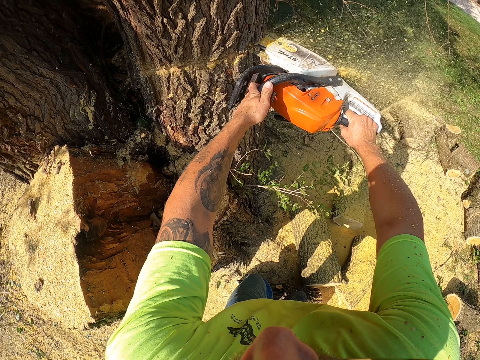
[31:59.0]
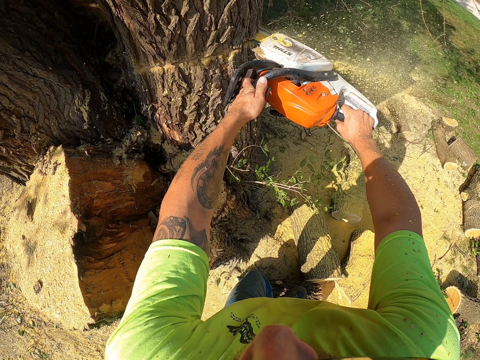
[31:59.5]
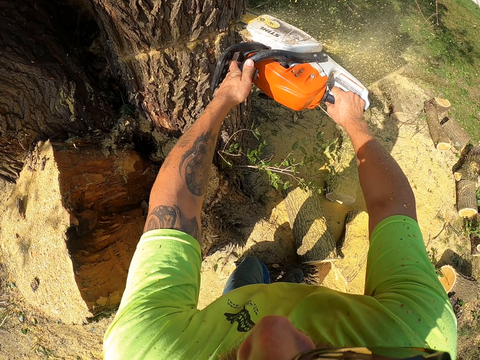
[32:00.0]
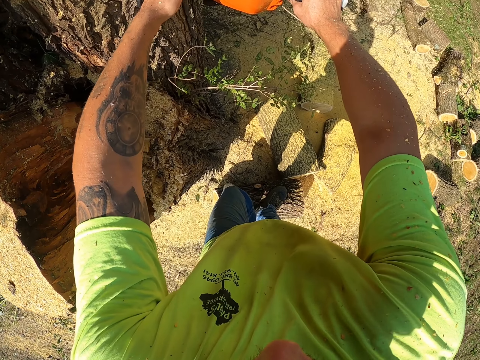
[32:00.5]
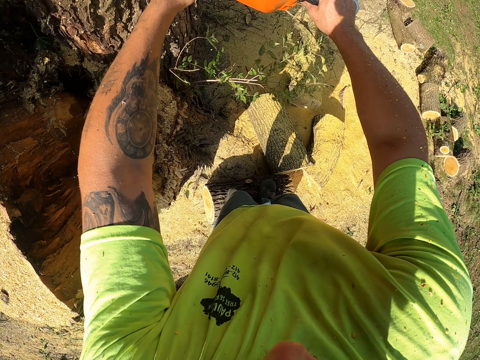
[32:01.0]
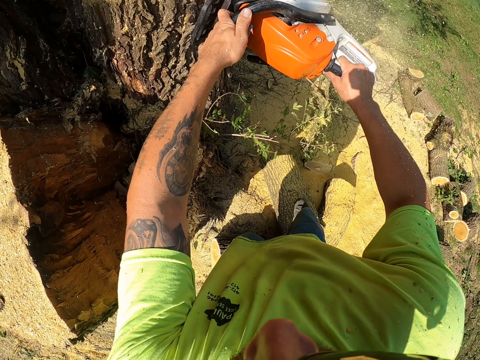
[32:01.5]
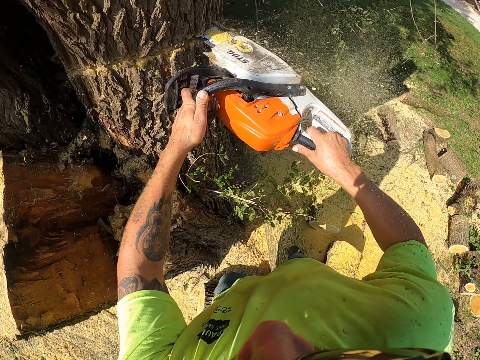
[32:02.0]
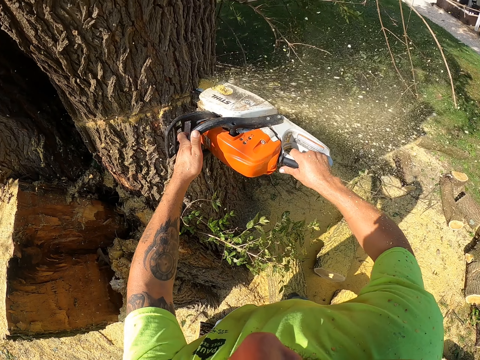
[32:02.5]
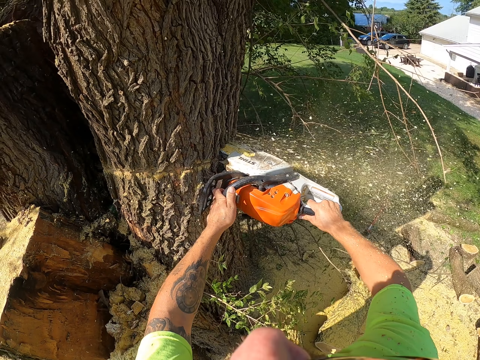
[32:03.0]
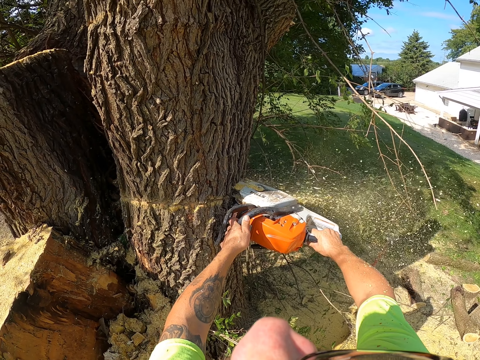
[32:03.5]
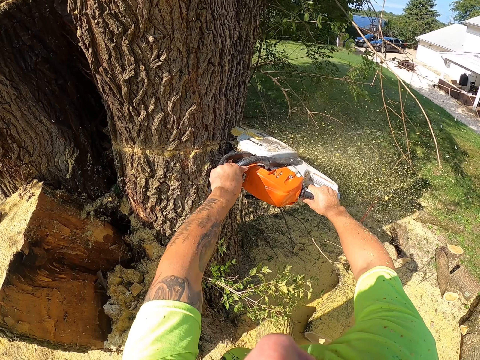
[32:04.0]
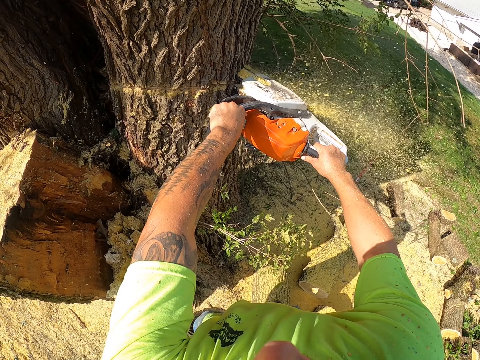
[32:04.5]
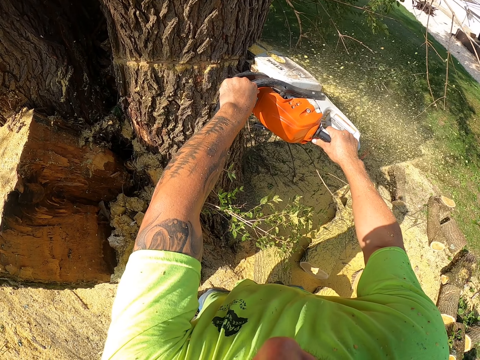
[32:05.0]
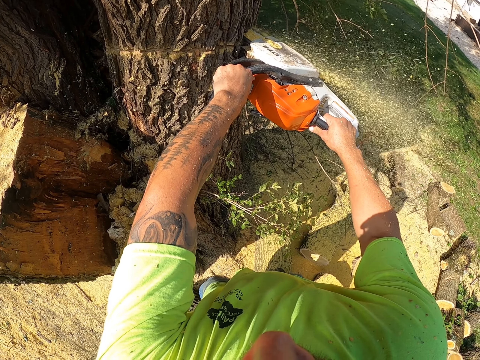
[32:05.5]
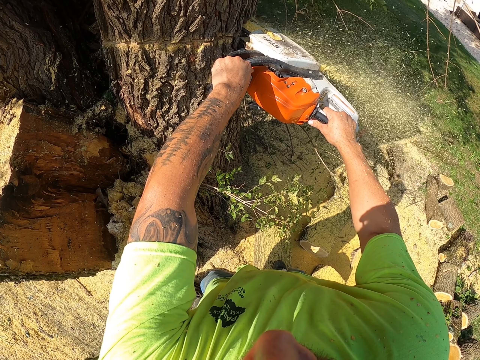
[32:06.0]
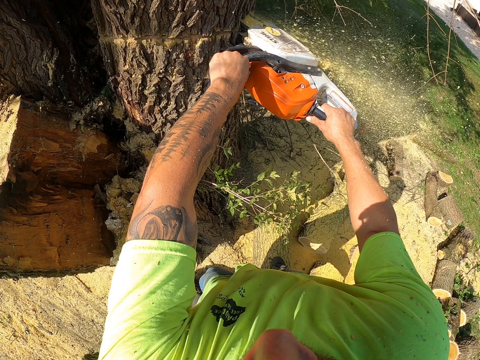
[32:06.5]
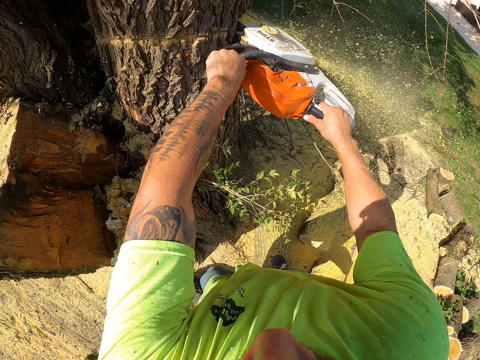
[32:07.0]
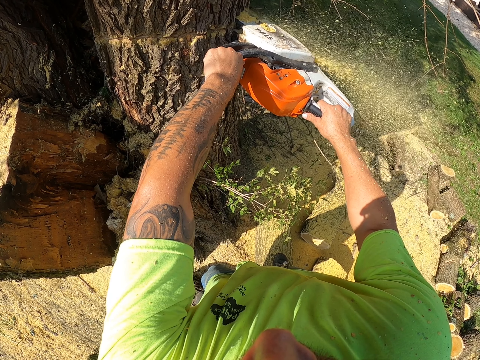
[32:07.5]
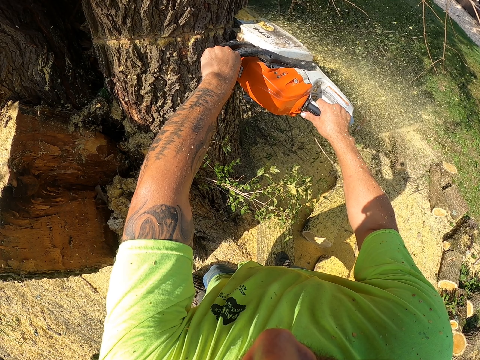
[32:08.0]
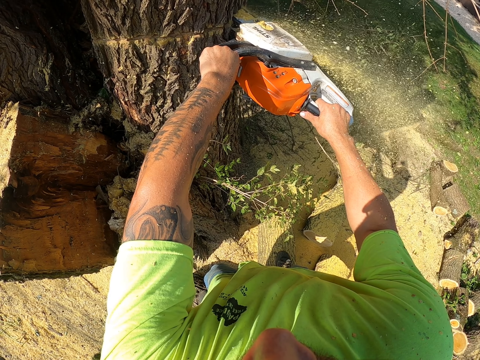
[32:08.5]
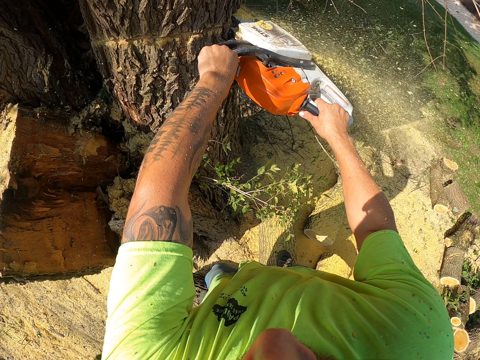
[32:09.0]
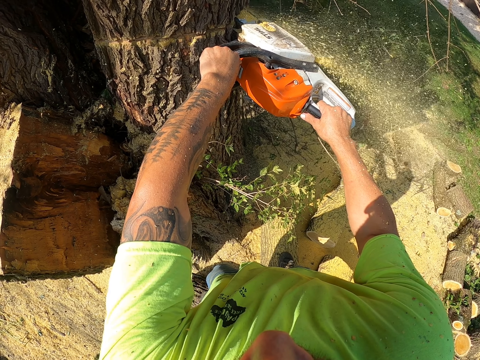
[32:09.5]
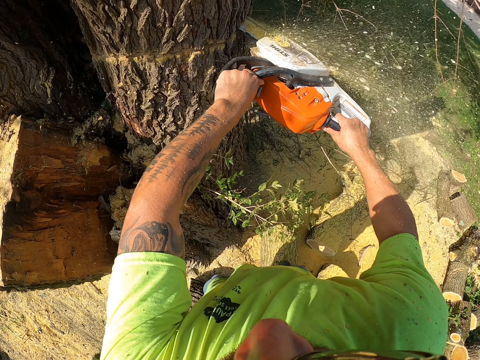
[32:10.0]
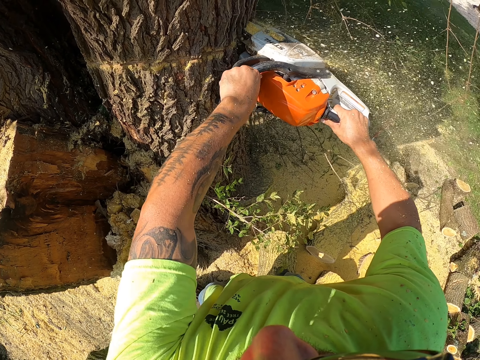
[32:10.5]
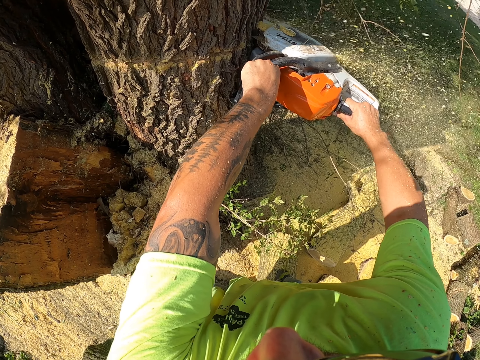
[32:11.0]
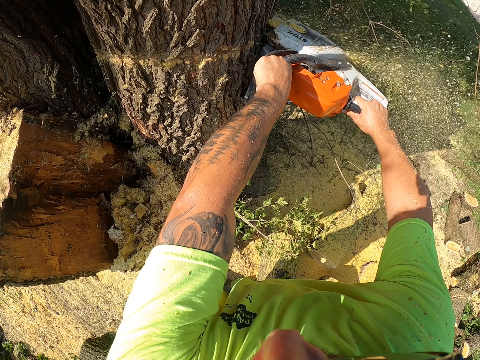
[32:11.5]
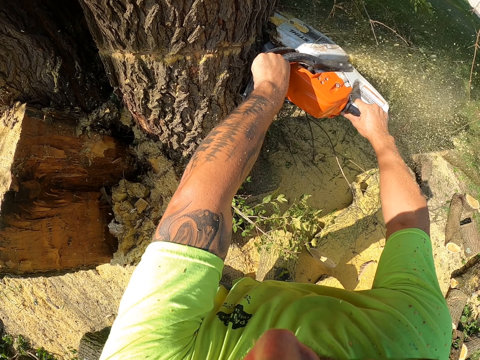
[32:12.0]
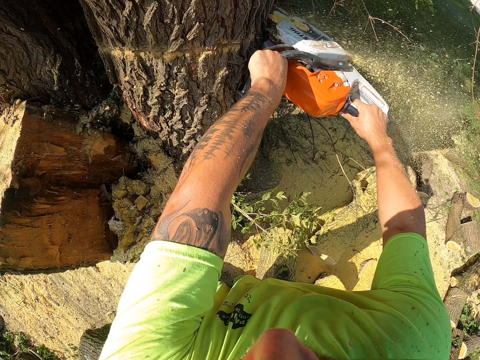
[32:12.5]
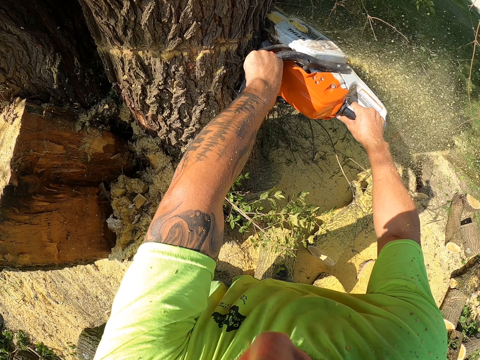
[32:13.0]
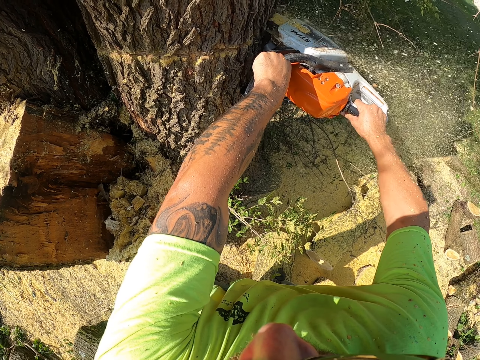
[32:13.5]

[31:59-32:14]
The camera wearer cuts a tree branch with a powersaw. They cut the tree branch with the powersaw again.

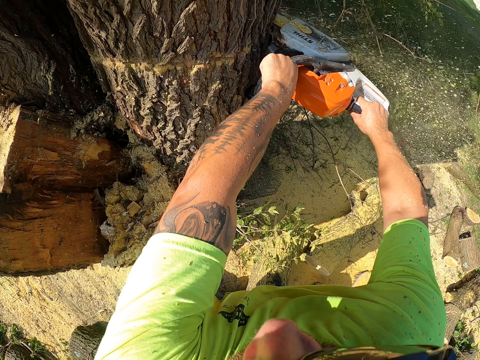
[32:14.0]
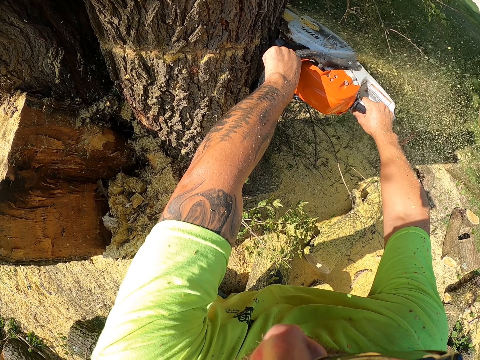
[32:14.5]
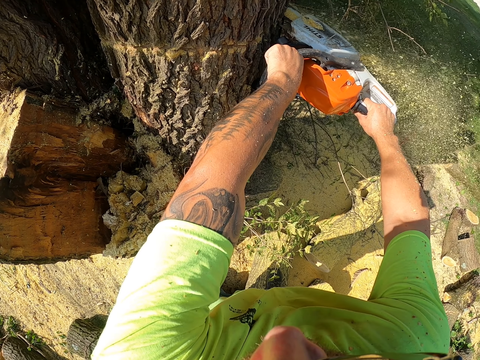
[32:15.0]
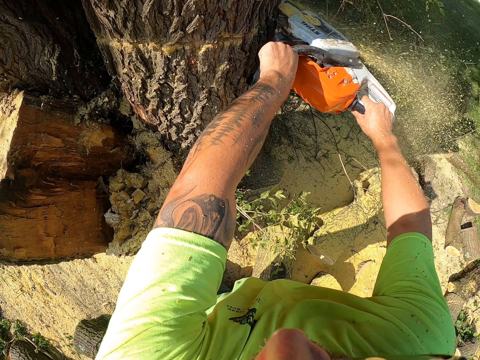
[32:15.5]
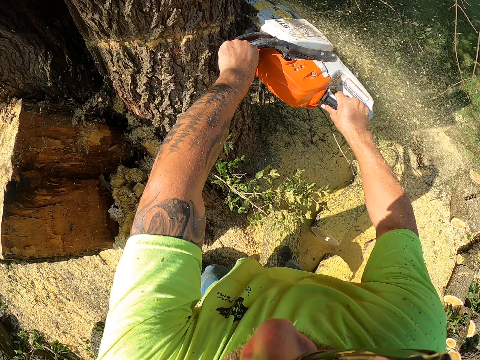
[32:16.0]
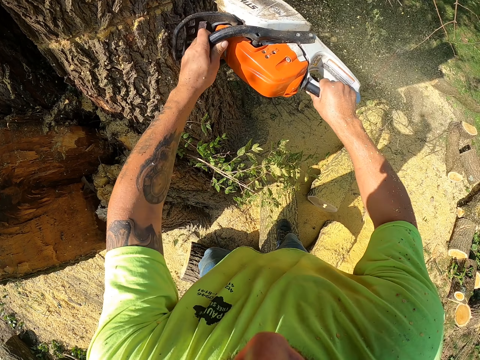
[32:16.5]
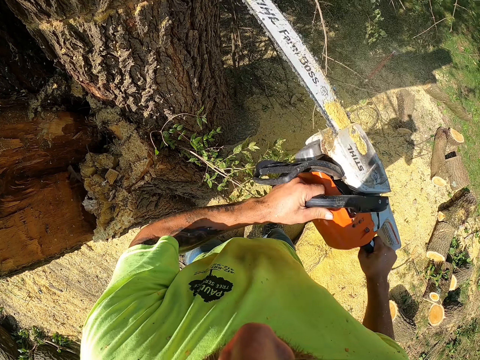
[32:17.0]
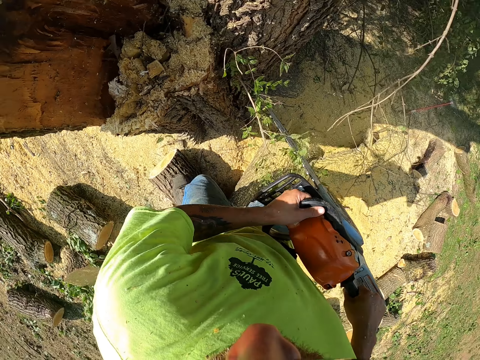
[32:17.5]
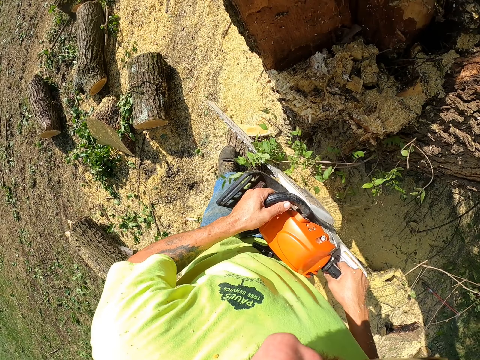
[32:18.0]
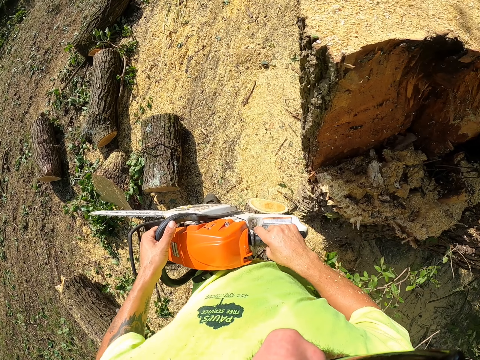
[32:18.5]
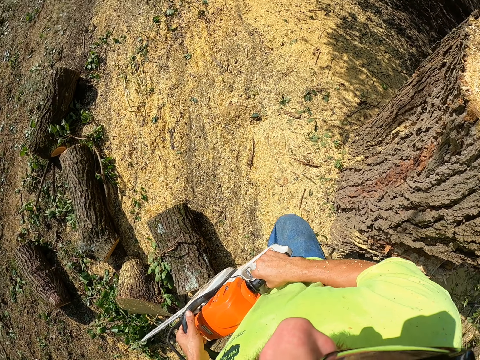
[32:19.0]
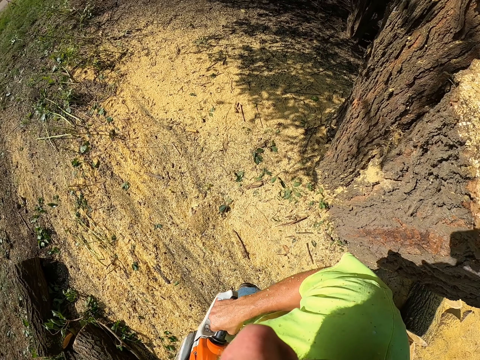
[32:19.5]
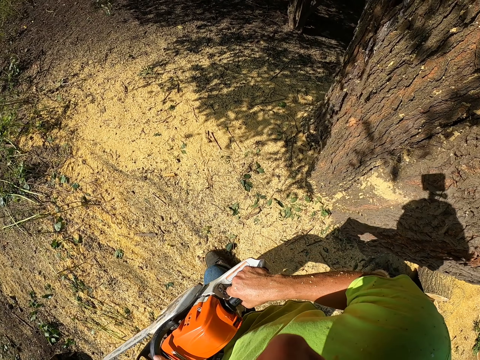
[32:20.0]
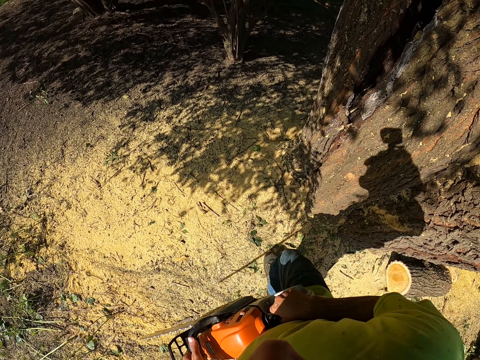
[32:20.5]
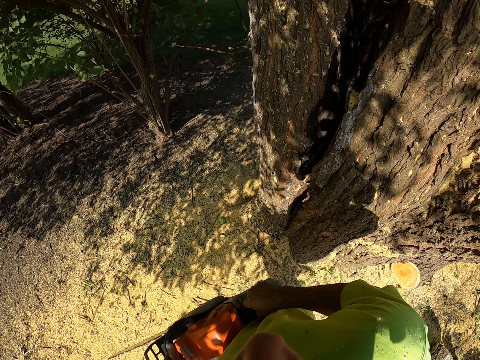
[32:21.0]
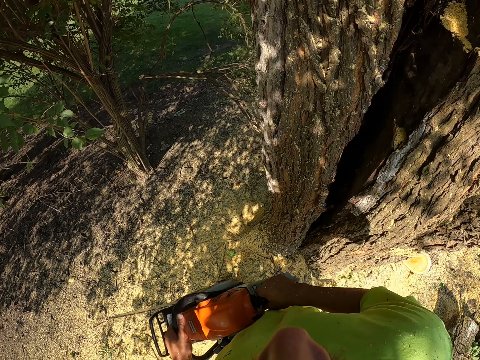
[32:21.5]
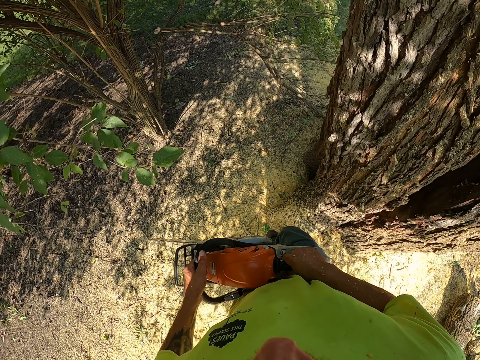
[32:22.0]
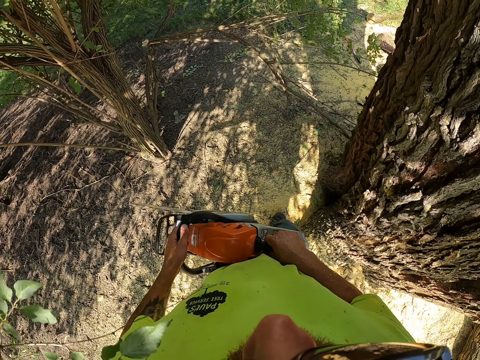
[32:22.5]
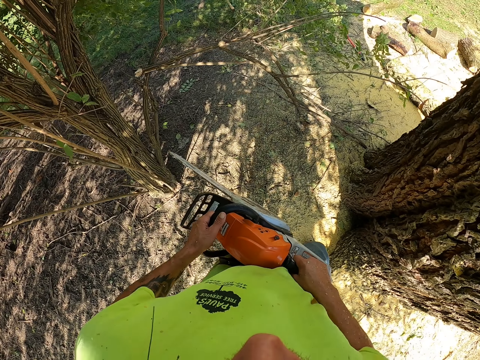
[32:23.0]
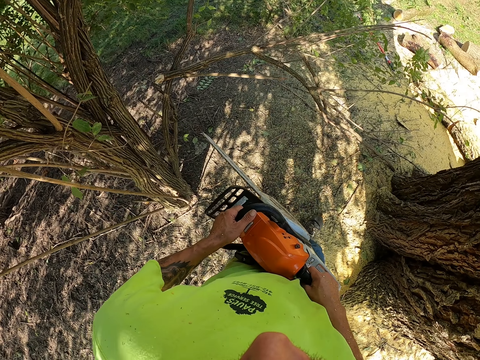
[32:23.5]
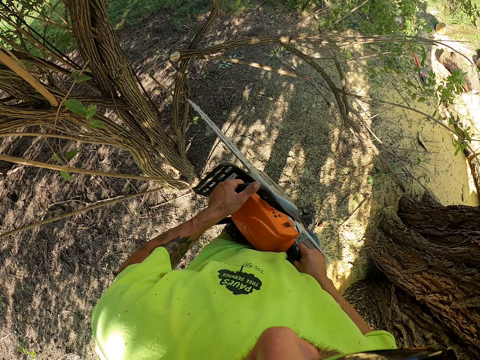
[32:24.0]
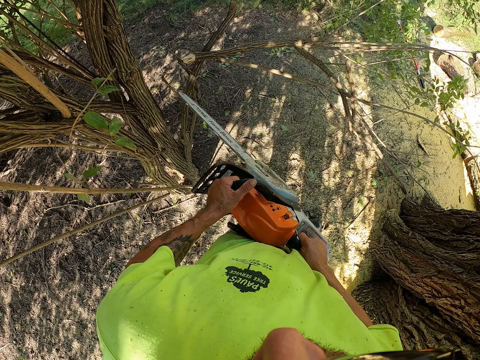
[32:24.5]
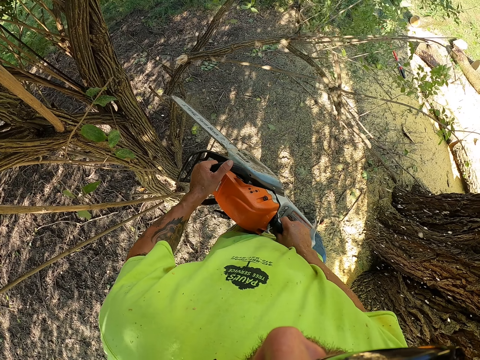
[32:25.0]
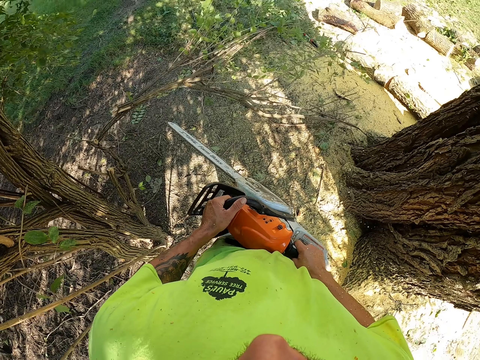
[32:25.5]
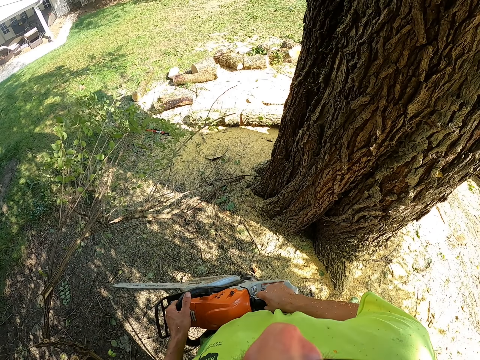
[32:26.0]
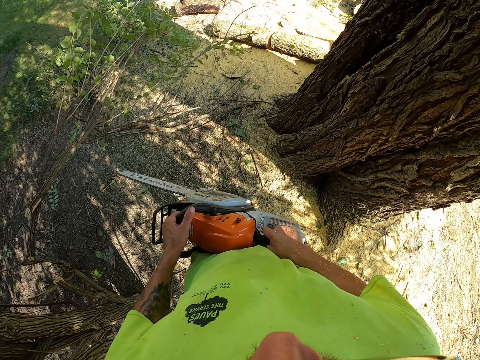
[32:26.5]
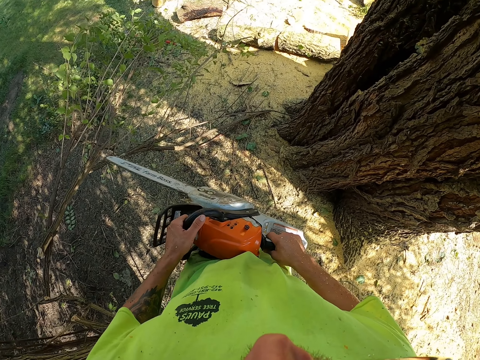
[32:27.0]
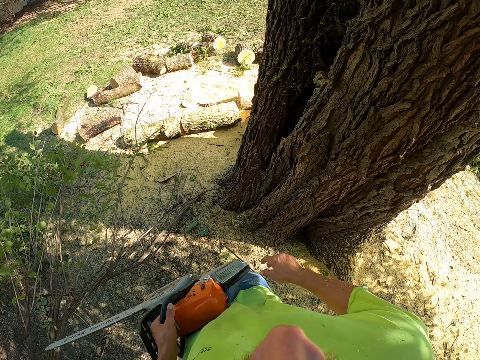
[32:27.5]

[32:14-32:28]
The camera wearer cuts a tree branch with a powersaw. They walk. They cut the tree branch with the chainsaw in both hands.
